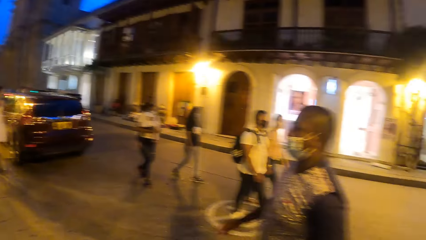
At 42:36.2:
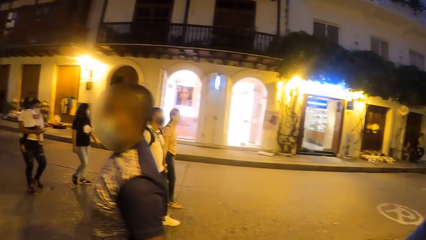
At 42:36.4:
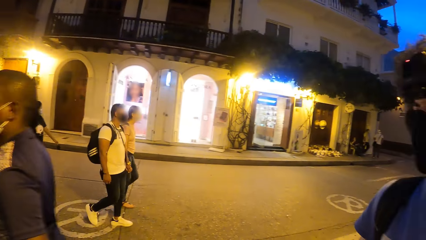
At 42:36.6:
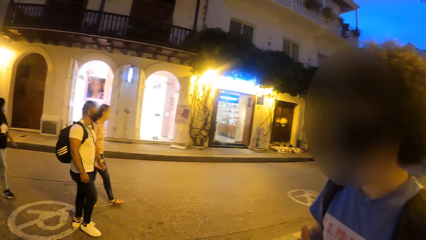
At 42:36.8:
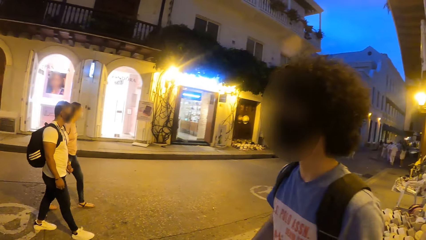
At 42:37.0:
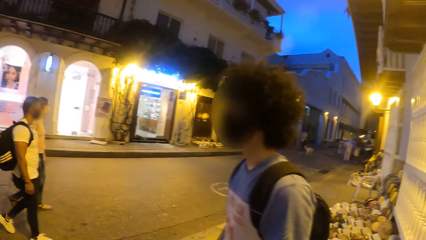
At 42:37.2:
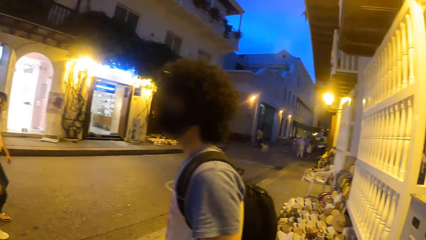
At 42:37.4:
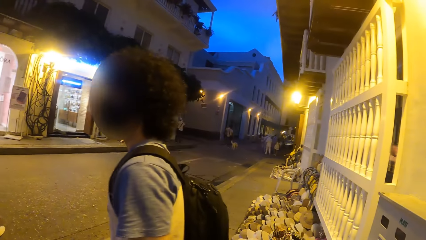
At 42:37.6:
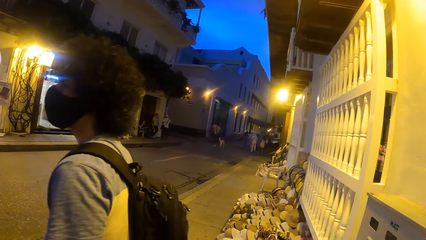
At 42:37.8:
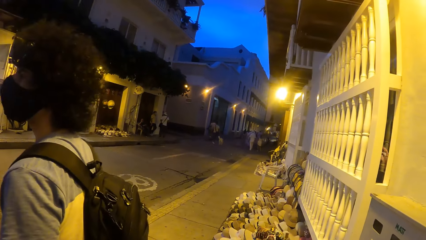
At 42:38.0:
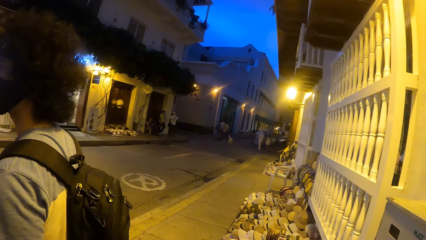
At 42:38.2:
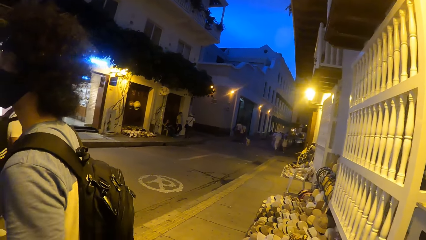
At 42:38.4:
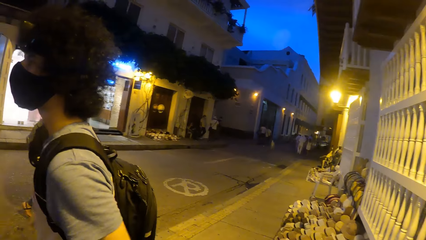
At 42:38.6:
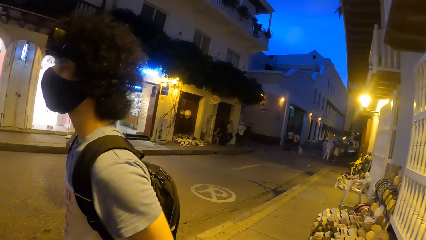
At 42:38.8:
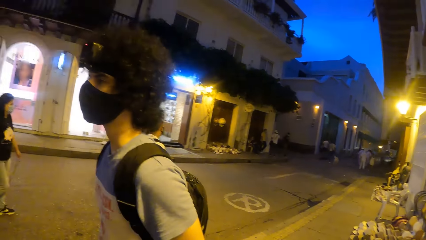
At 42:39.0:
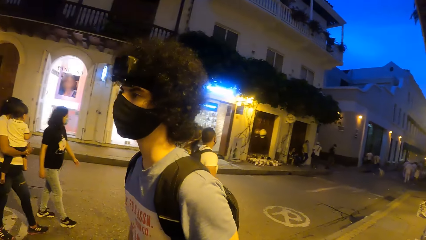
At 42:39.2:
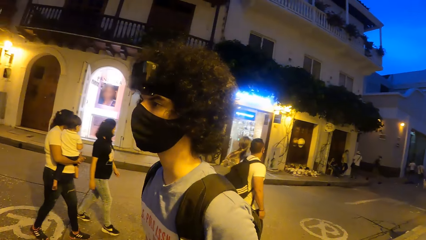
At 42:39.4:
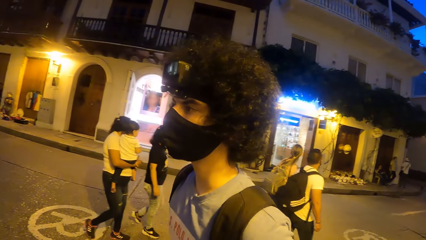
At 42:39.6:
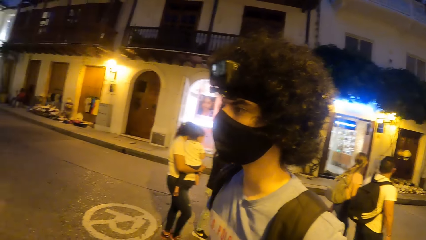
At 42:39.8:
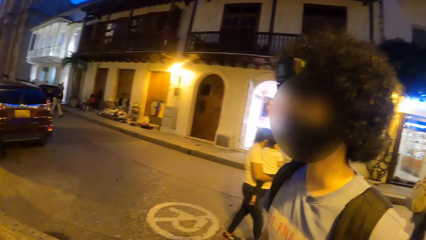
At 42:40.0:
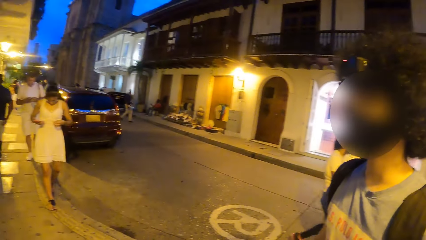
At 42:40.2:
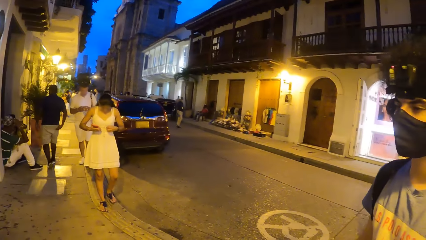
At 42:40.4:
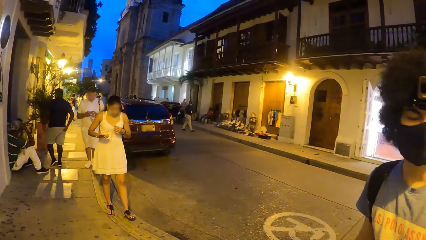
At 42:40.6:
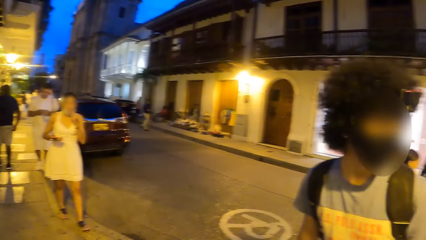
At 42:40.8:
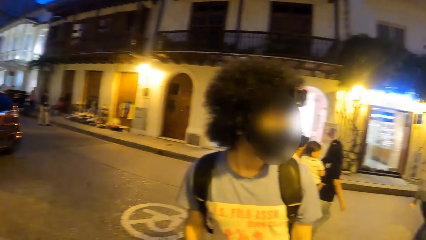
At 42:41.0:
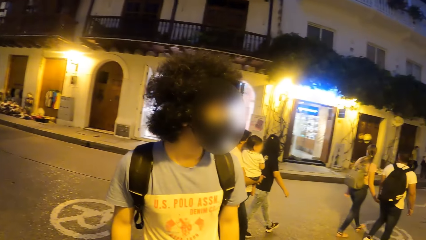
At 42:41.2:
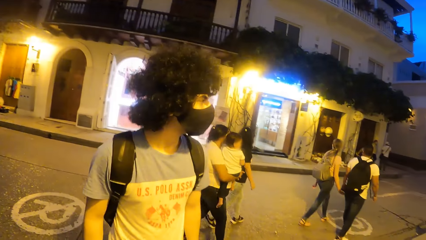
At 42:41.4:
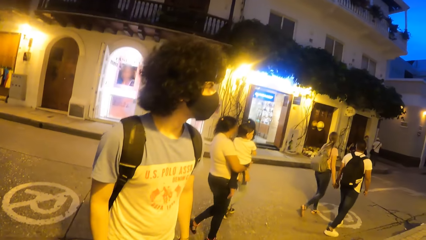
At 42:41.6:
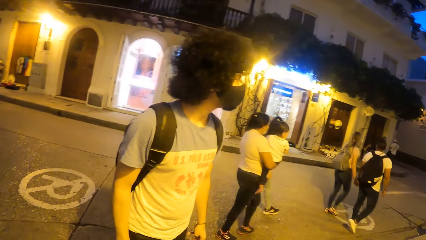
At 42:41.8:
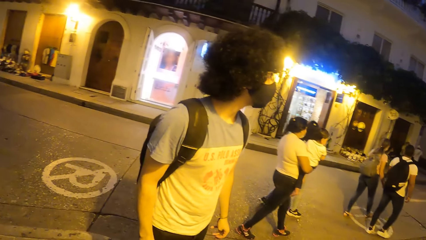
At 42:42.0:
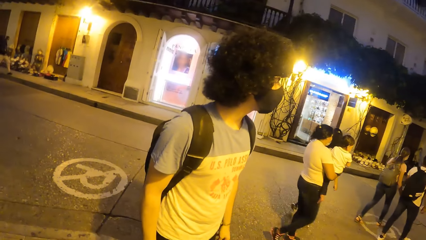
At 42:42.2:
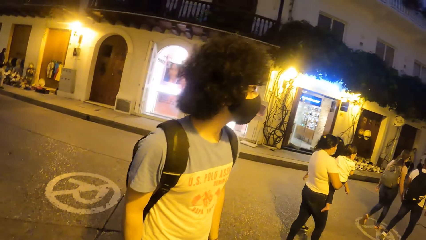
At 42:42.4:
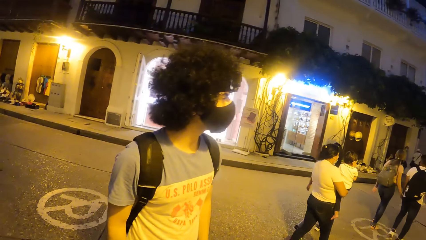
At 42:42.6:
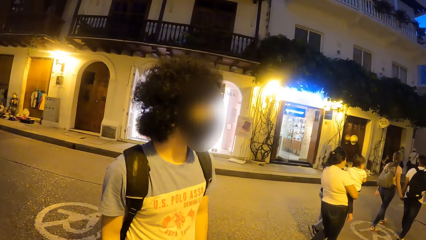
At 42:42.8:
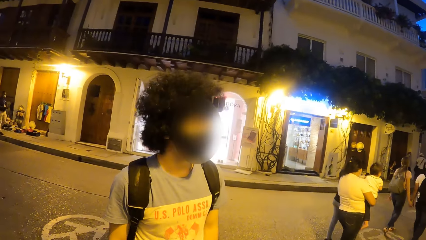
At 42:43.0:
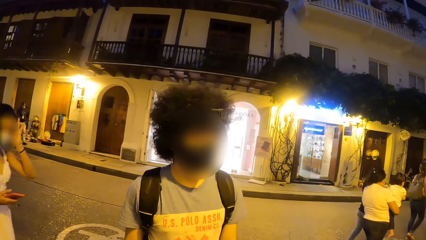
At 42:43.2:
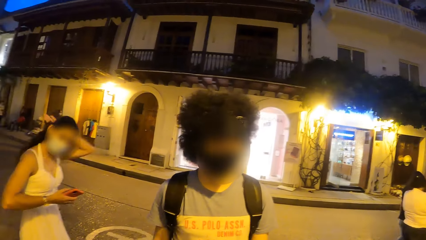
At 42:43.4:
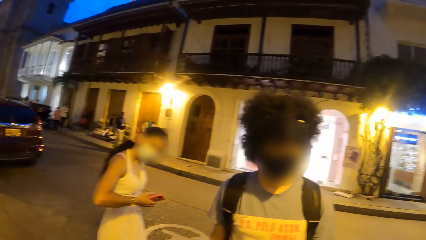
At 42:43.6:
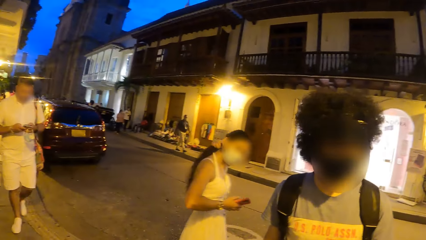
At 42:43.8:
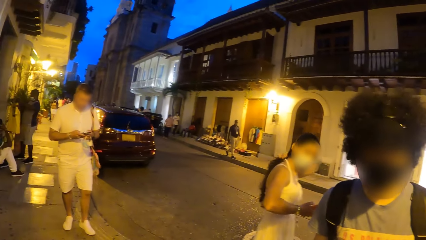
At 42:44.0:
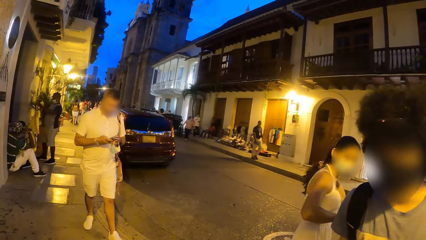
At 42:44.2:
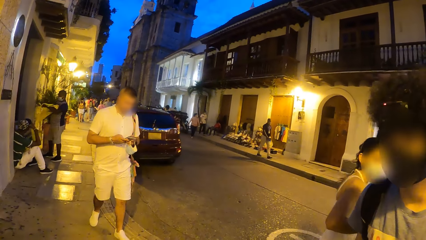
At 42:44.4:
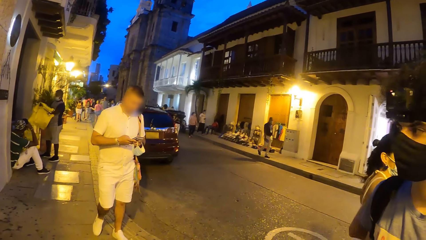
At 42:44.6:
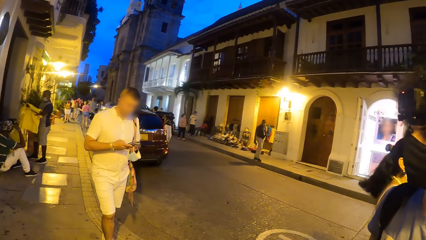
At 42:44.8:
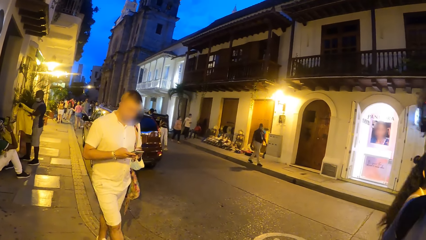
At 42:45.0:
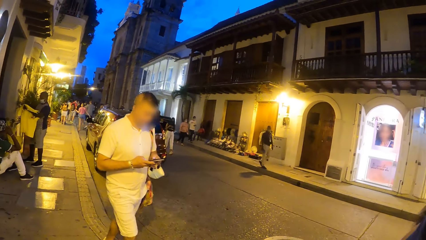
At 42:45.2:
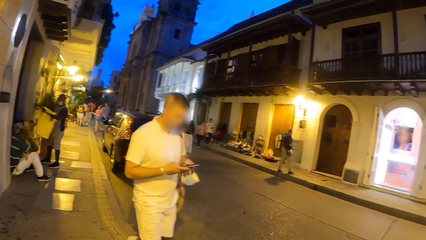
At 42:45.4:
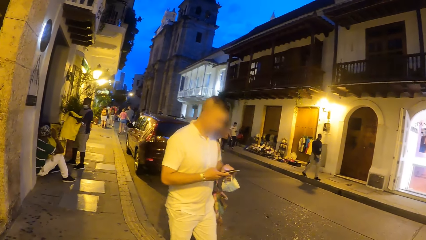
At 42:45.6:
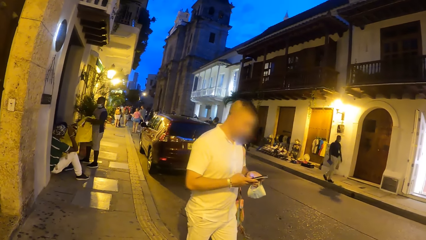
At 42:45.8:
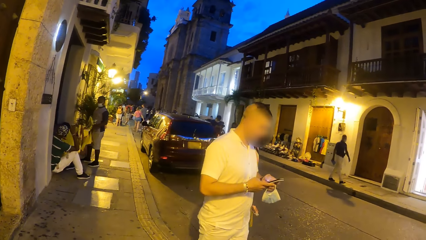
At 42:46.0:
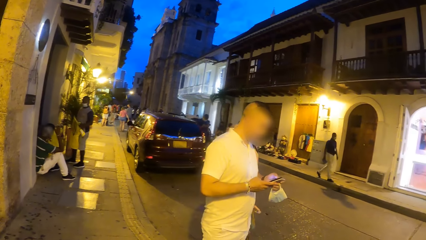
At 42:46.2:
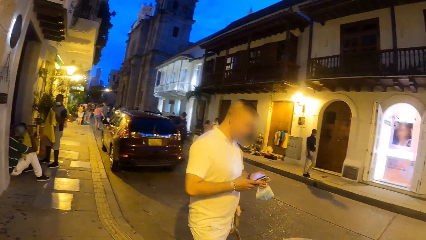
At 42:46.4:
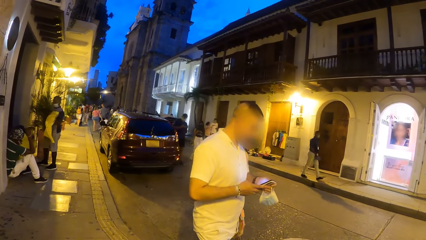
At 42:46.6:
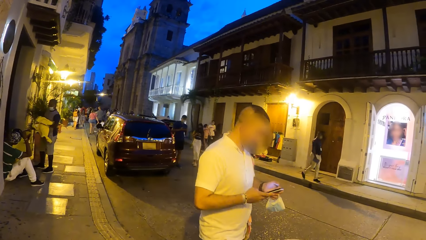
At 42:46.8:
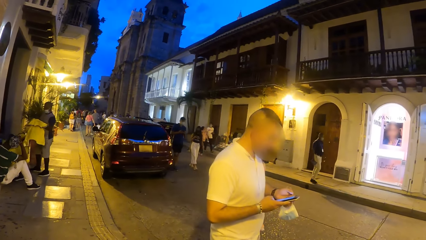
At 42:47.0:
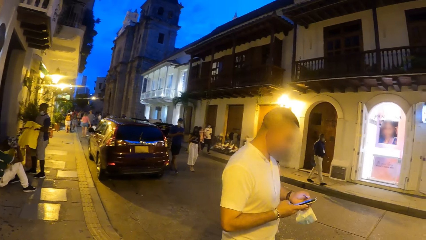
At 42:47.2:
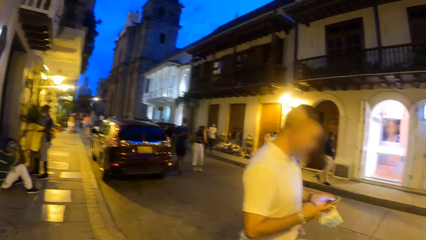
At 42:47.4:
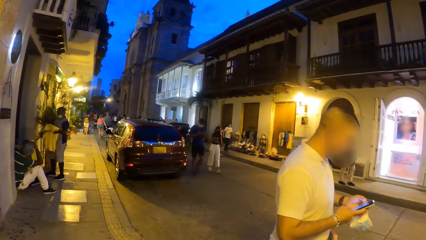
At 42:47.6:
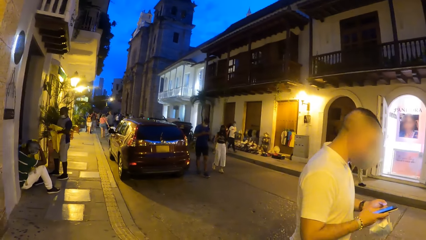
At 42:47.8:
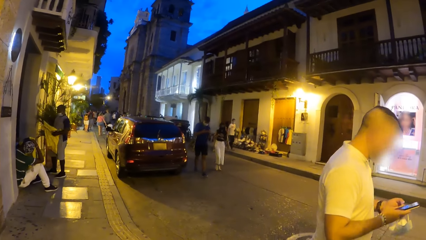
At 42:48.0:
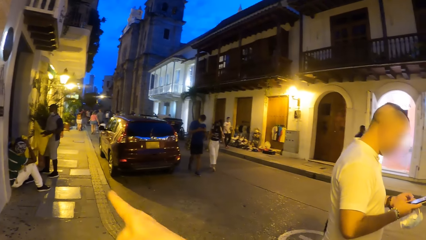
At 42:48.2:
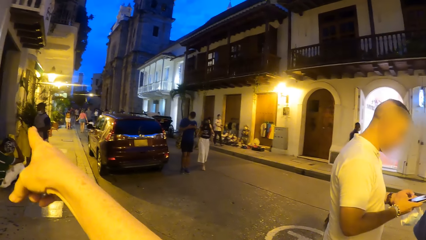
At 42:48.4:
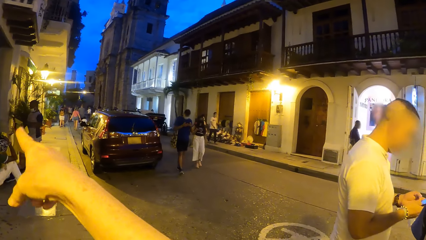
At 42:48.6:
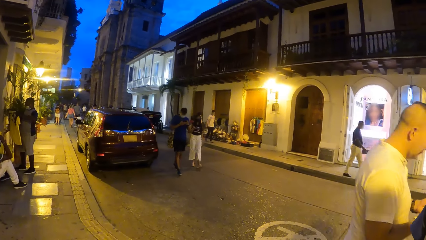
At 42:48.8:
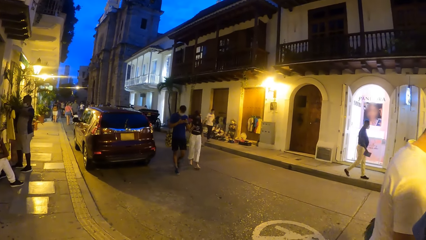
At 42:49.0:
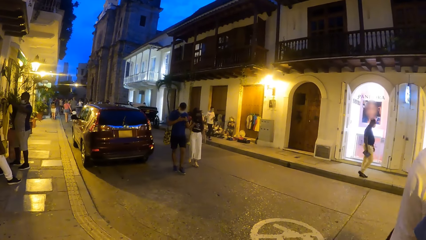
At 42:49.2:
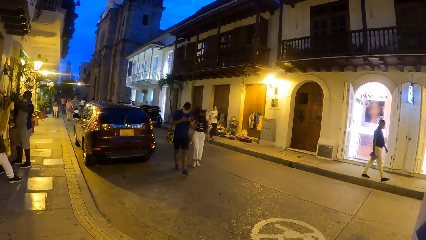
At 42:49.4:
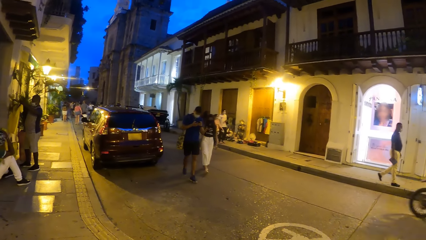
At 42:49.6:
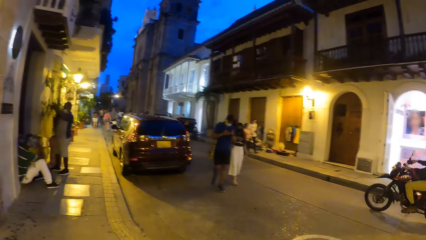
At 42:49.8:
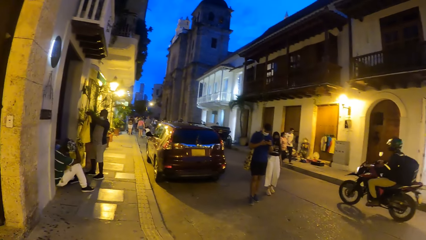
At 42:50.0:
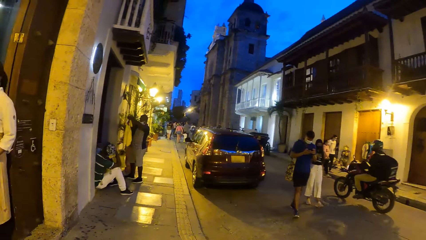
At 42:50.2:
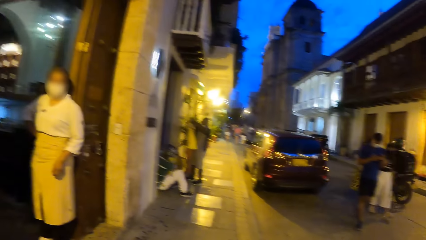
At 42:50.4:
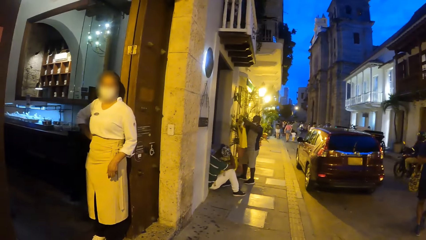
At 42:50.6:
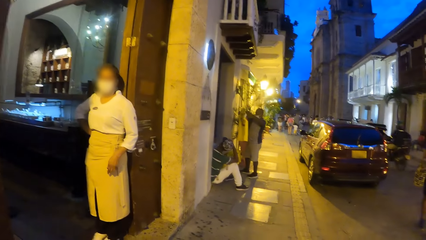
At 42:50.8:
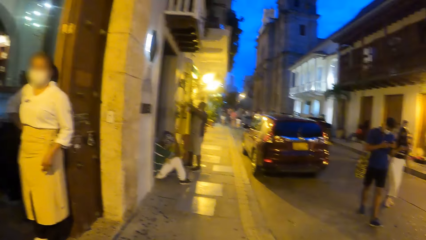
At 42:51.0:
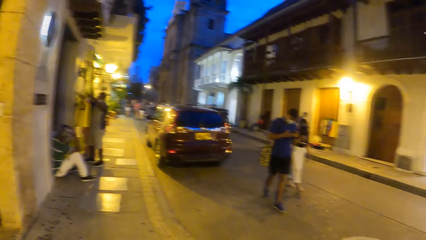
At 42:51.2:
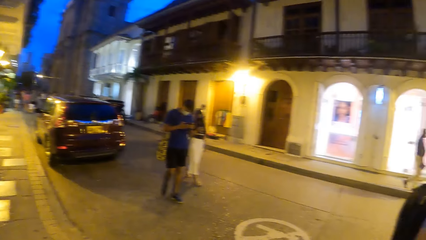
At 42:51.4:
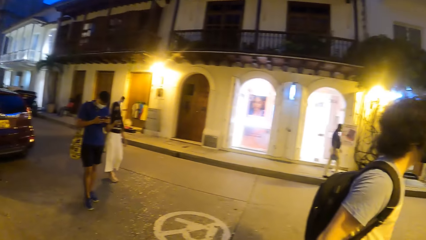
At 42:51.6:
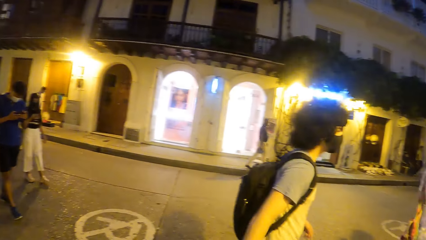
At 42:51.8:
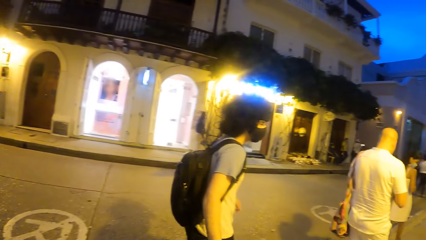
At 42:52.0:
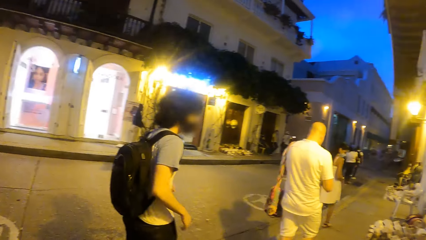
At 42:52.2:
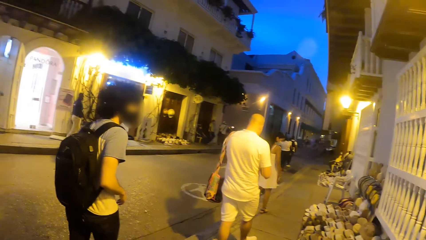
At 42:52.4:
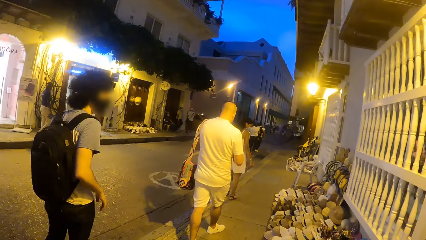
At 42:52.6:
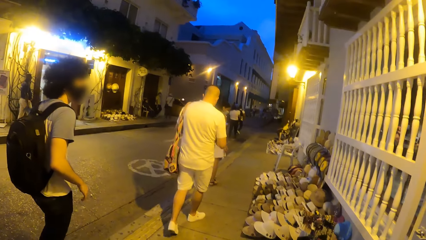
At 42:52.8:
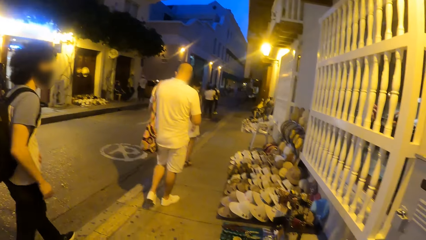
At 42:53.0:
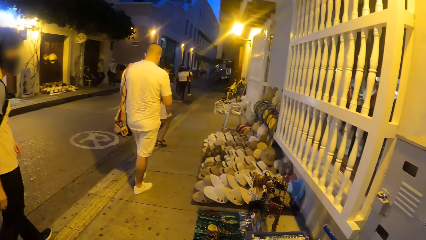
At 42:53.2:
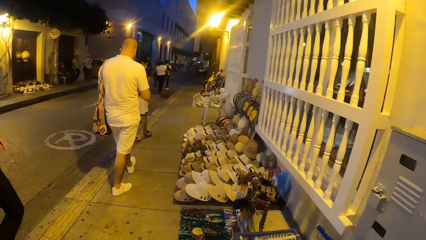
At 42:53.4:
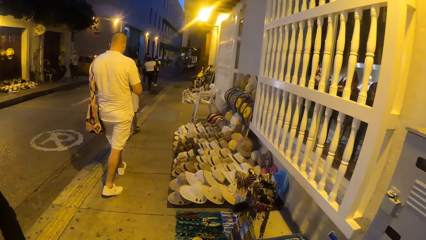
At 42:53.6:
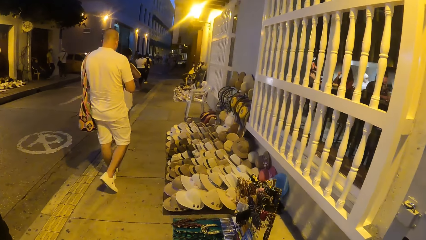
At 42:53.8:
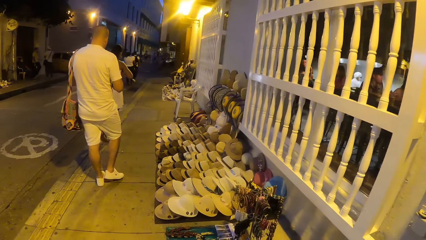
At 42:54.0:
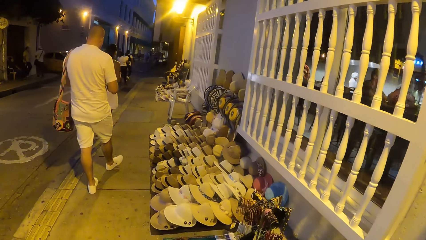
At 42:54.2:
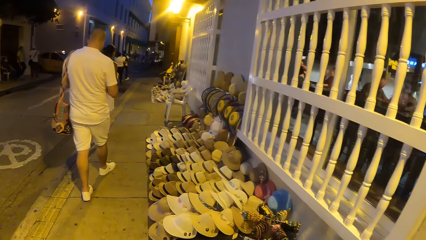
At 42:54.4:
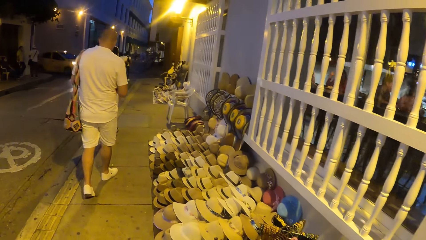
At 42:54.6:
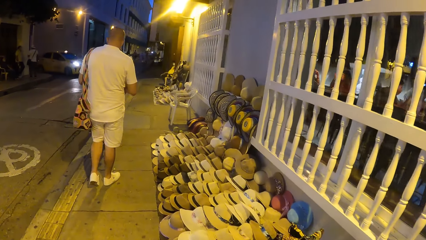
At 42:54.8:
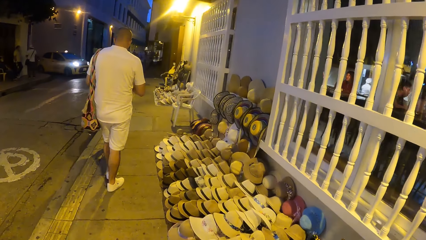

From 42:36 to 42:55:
The camera wearer walks around the street. He looks around the street. He gesticulates with his right hand and points at the flower. He walks on a pedestrian walkway. A man walks on a road.
